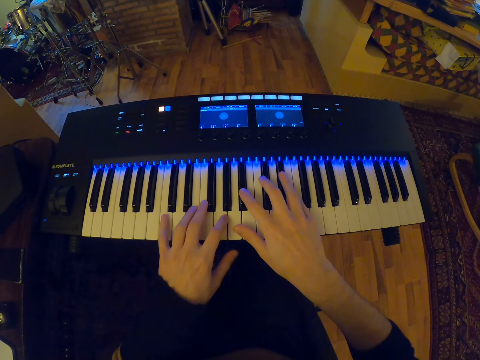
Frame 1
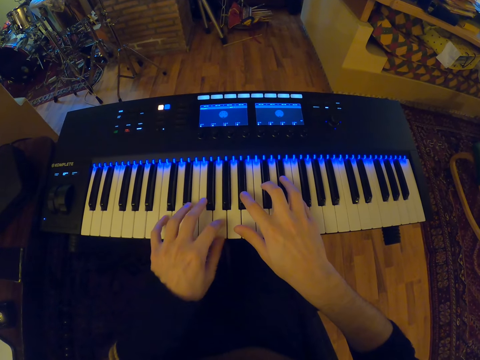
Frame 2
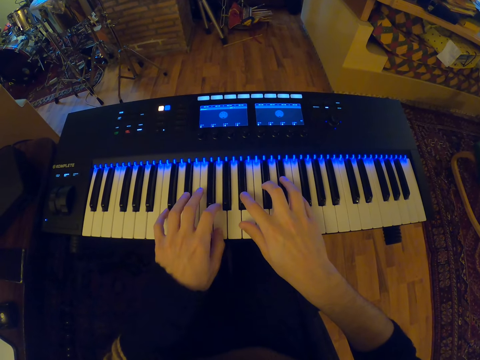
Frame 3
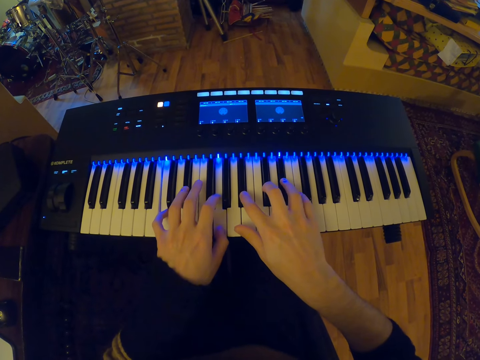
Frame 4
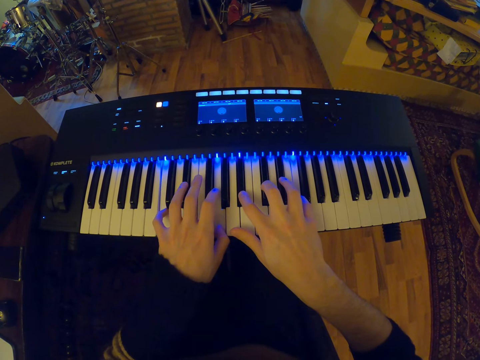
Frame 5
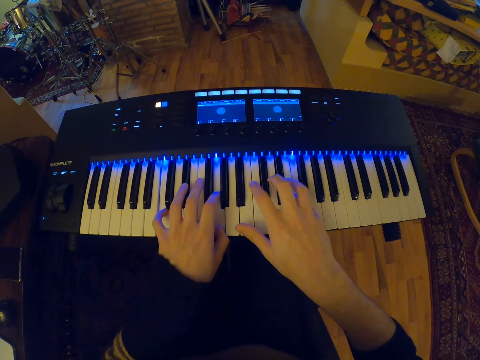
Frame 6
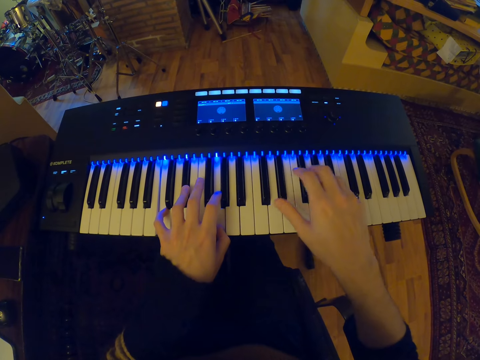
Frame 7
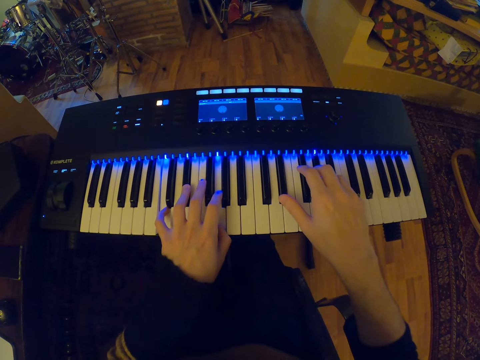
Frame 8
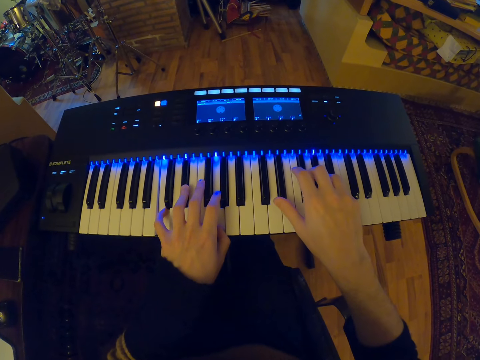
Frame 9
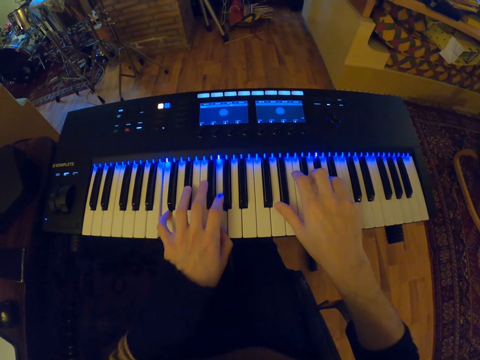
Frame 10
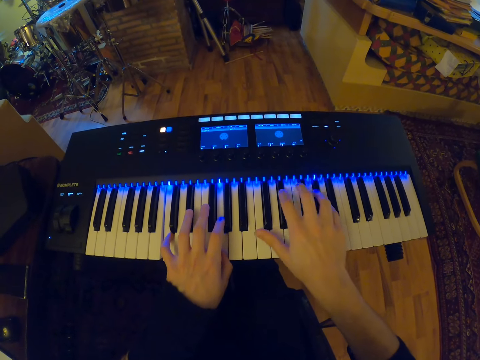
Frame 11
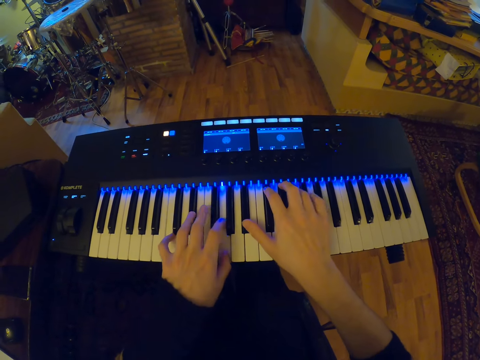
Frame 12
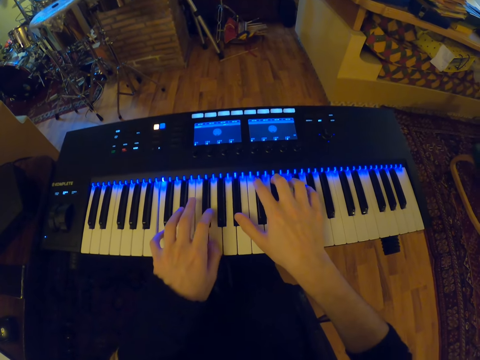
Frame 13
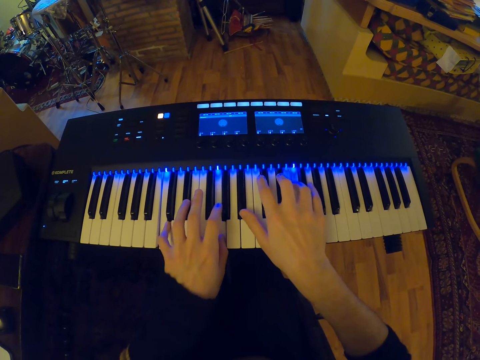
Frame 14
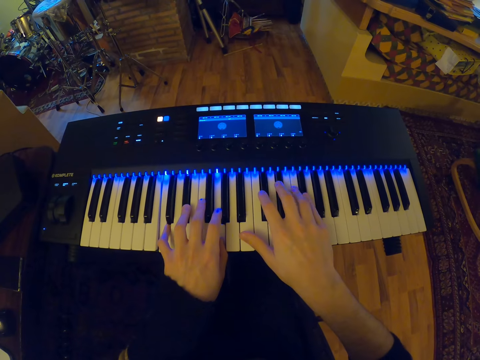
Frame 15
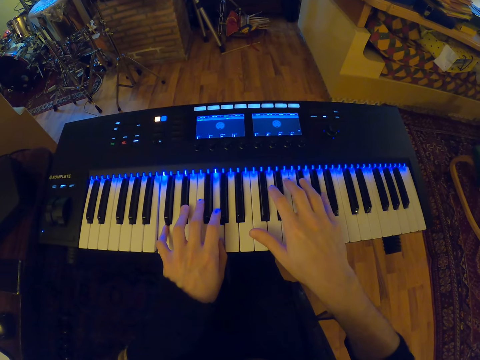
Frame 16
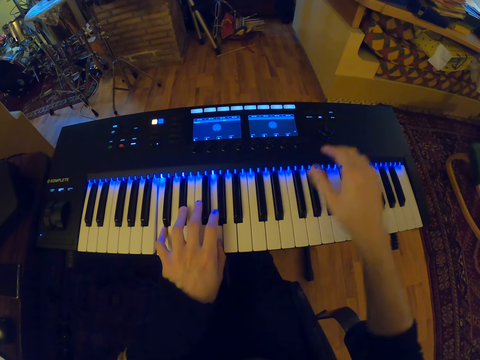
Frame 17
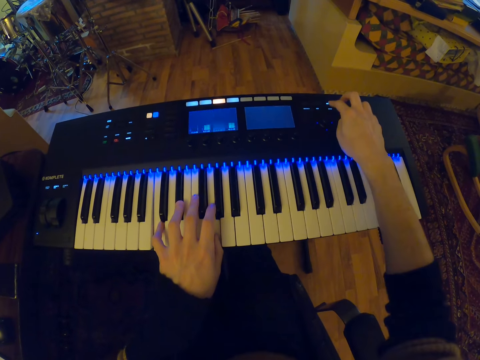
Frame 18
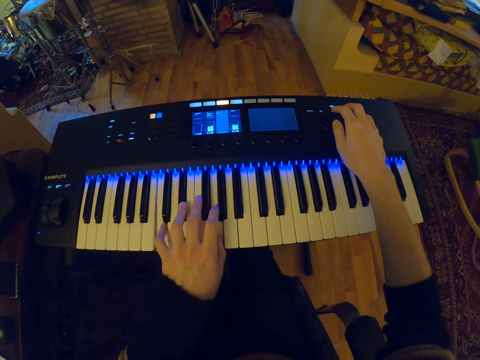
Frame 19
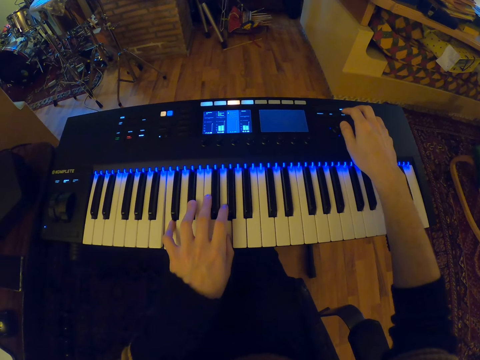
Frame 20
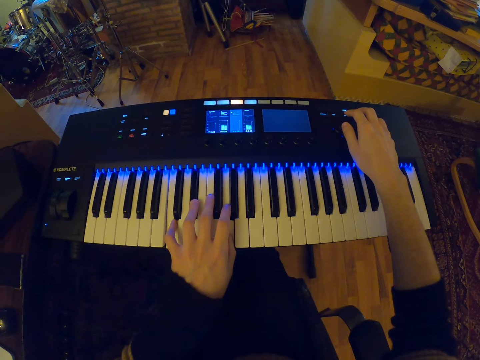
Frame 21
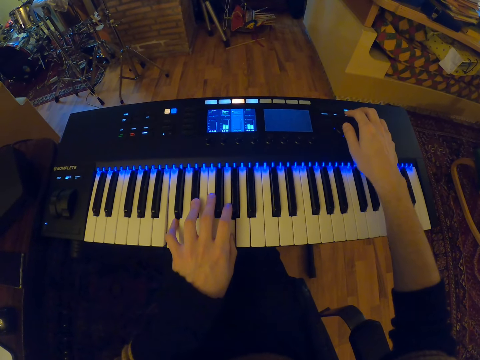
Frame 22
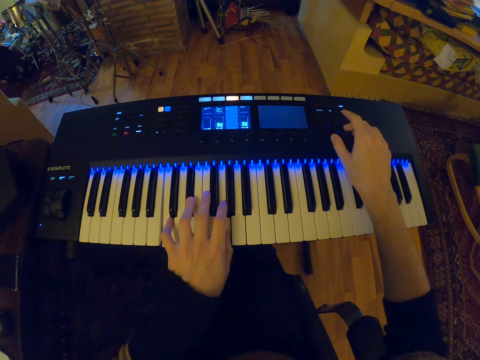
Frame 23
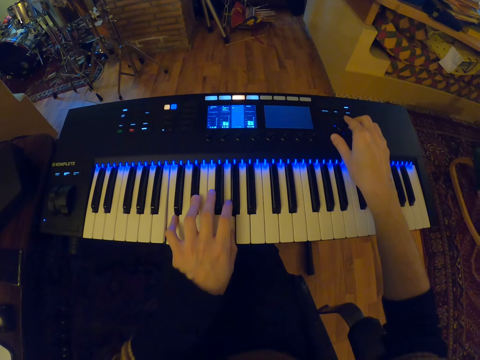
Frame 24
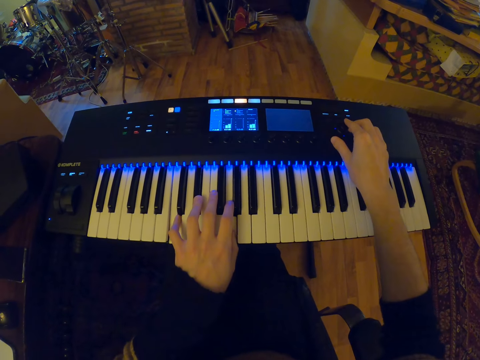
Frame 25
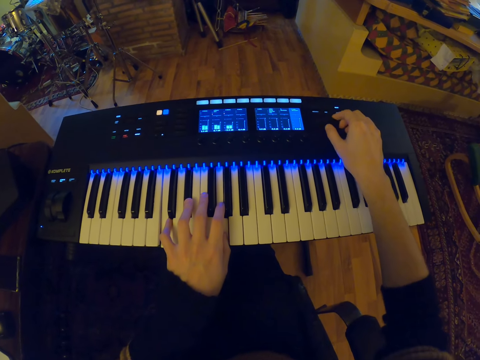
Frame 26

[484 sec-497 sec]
The camera wearer plays the piano. He operates the piano with his right hand. He switches the piano.

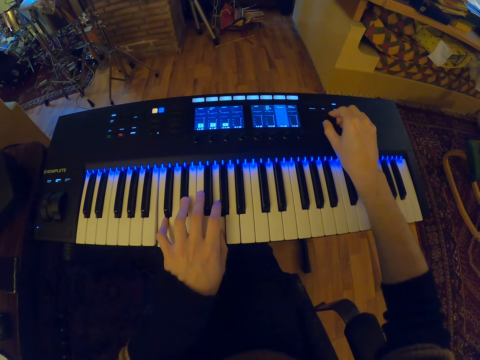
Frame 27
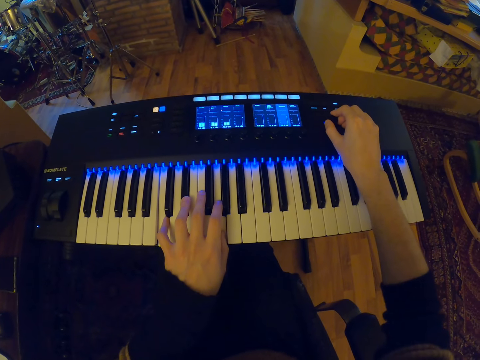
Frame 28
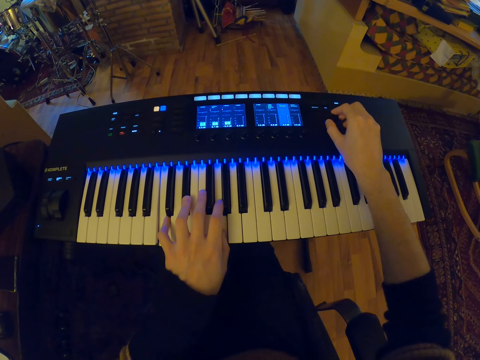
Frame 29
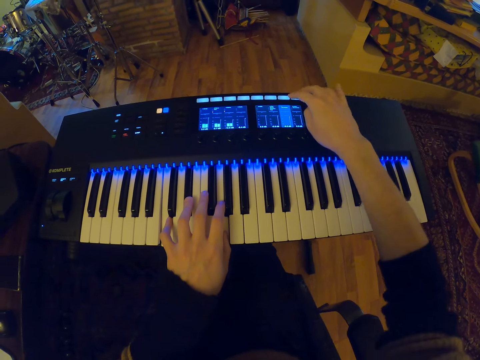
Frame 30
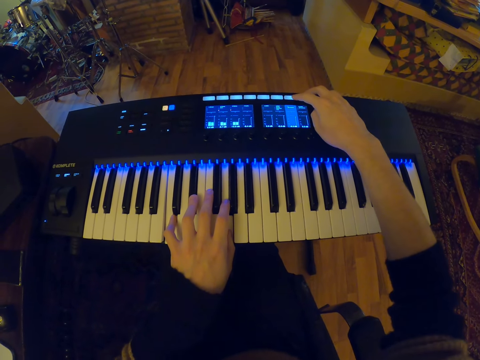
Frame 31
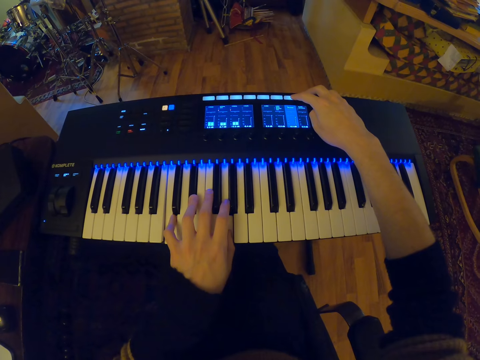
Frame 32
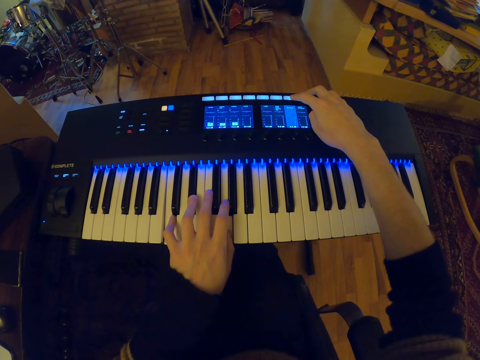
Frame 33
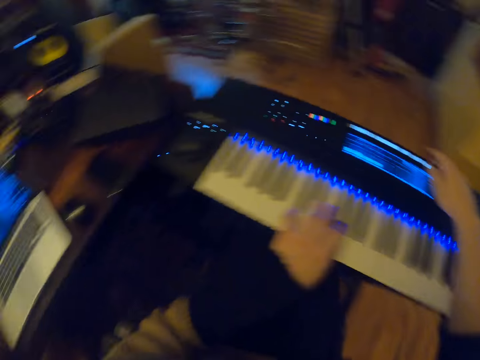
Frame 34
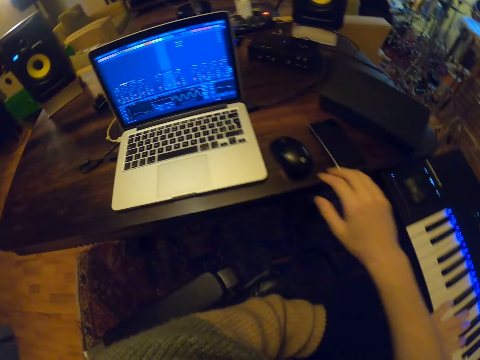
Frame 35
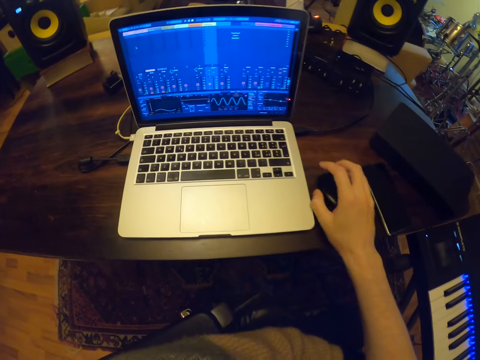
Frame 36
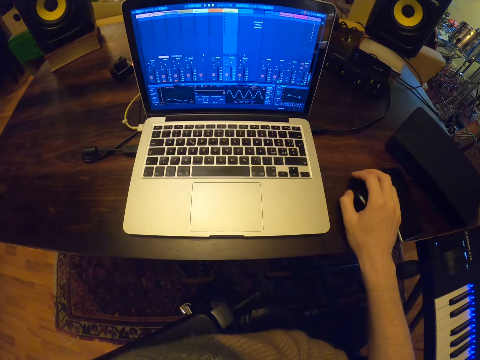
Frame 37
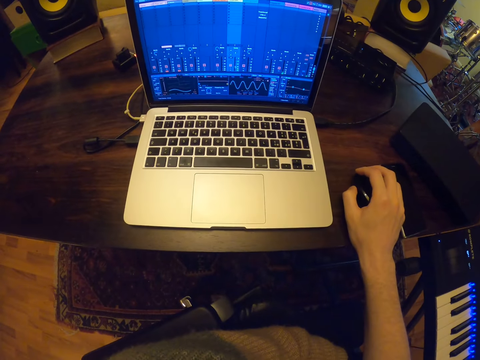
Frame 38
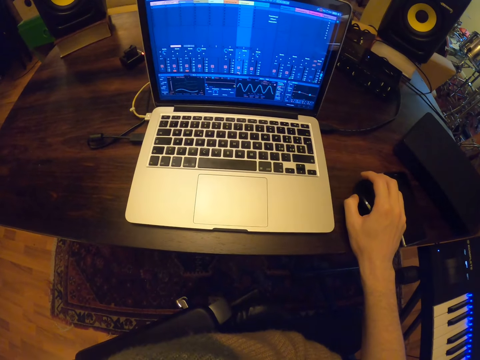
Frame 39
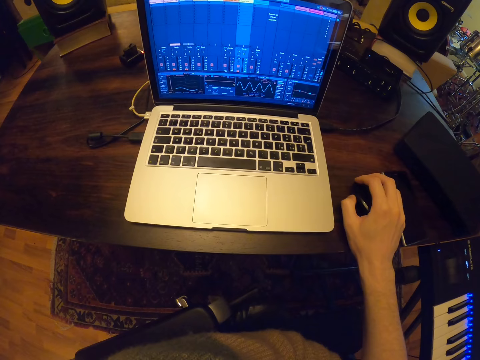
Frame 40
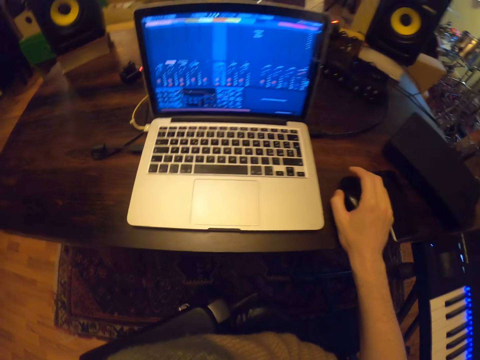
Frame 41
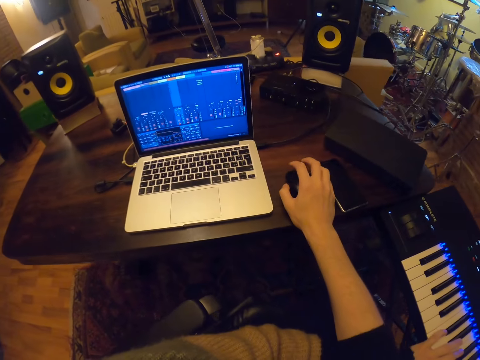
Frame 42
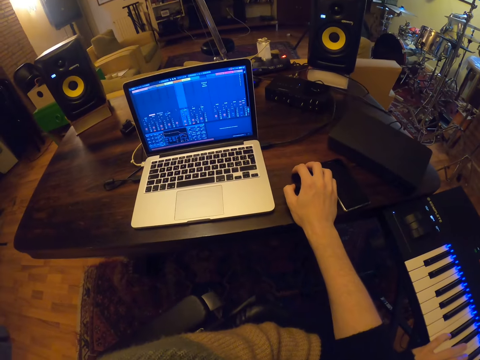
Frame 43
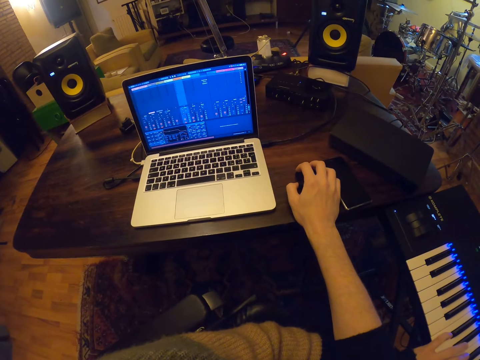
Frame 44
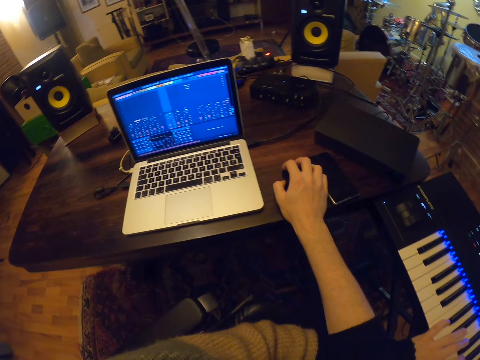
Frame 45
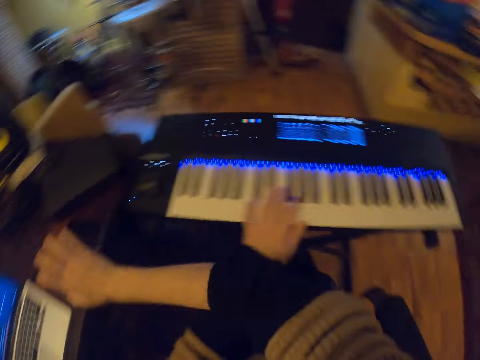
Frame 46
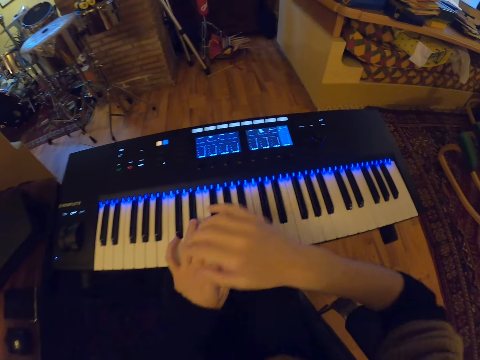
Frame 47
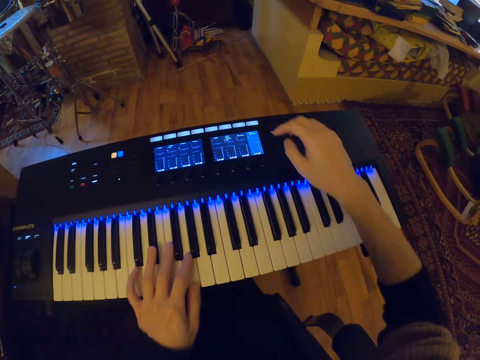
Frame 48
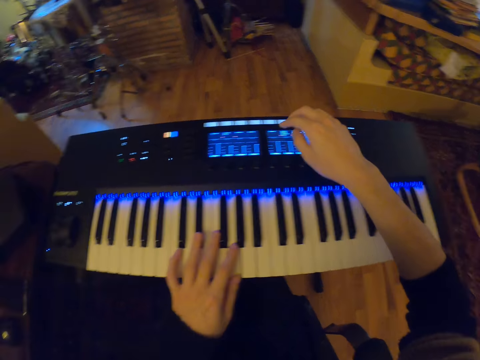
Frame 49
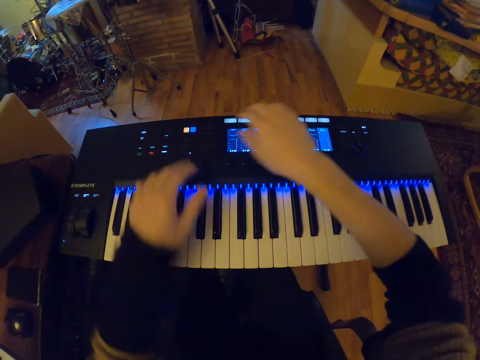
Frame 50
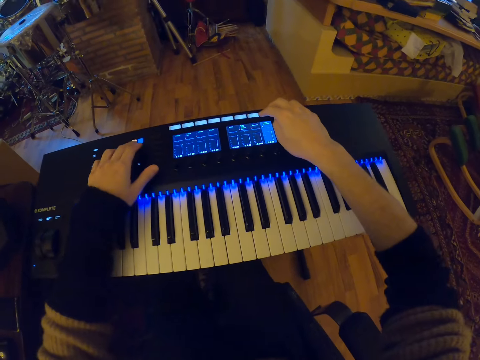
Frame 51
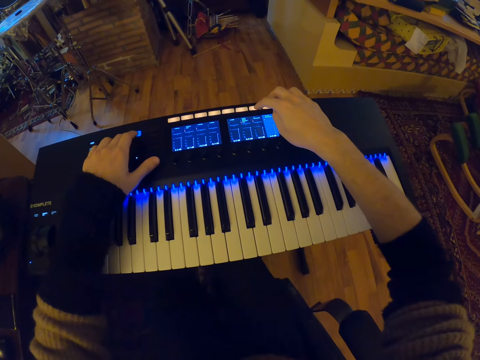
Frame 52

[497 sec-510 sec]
The camera wearer grabs a mouse with his right hand. He operates a laptop with the mouse in his right hand. He scrolls the mouse. He switches the piano. He operates the piano with his hands.
